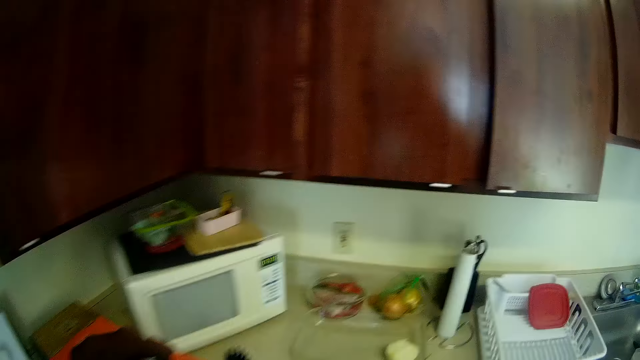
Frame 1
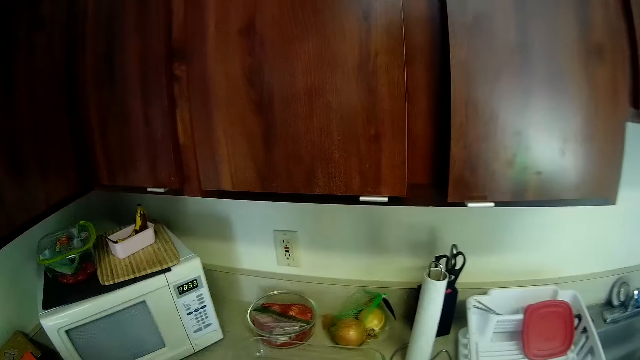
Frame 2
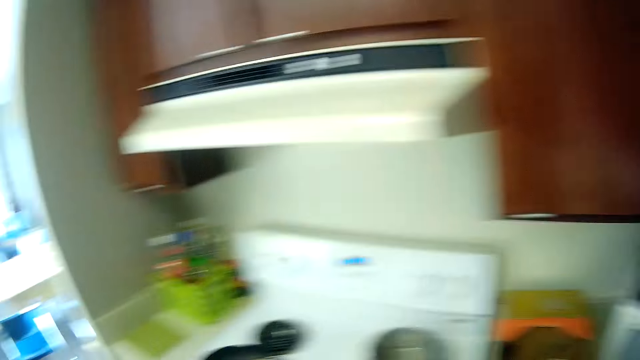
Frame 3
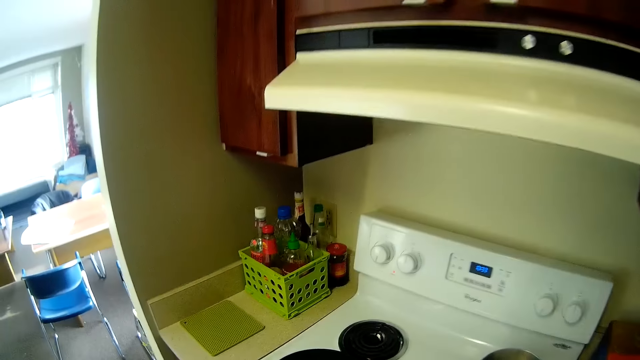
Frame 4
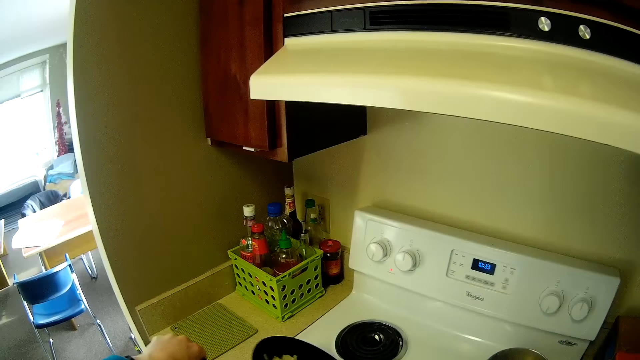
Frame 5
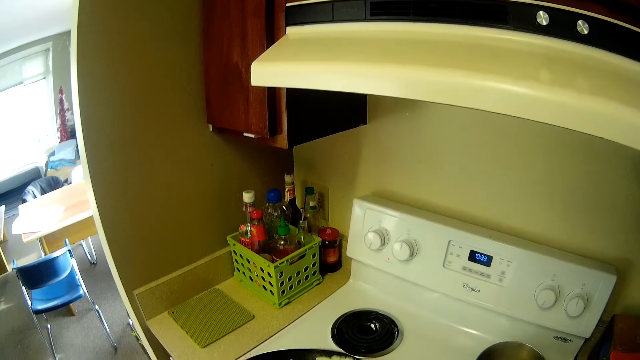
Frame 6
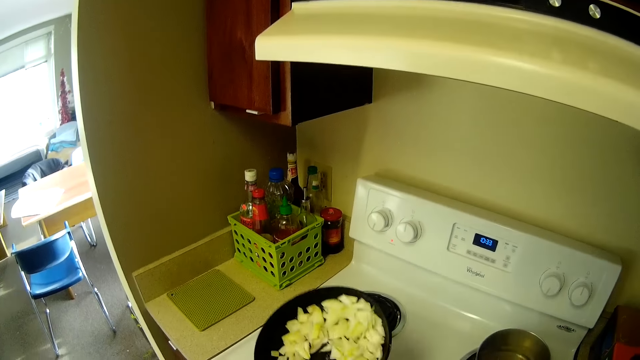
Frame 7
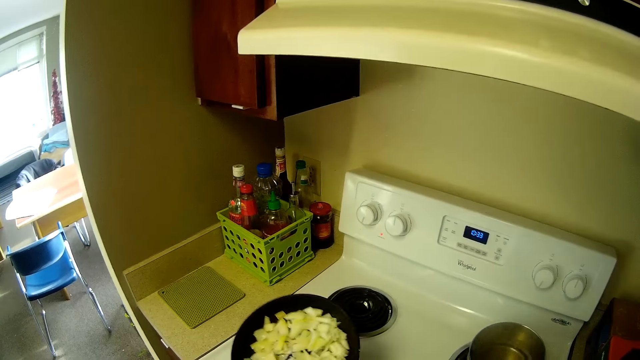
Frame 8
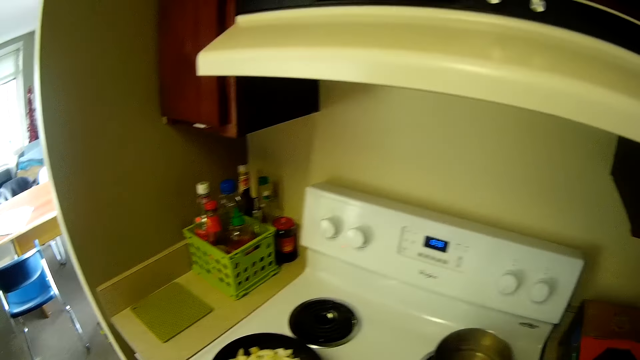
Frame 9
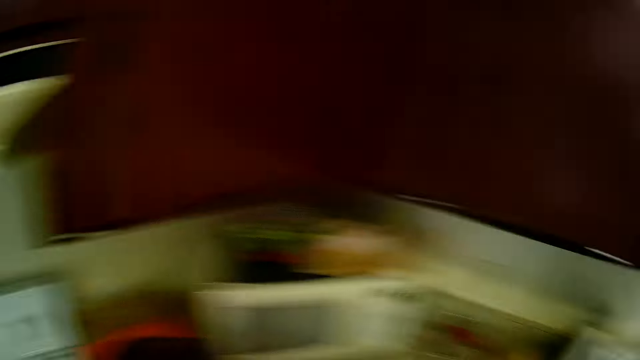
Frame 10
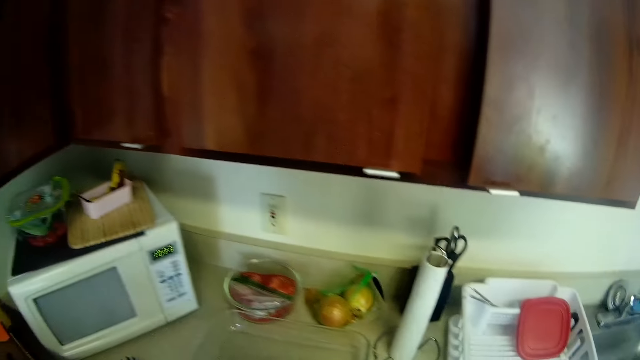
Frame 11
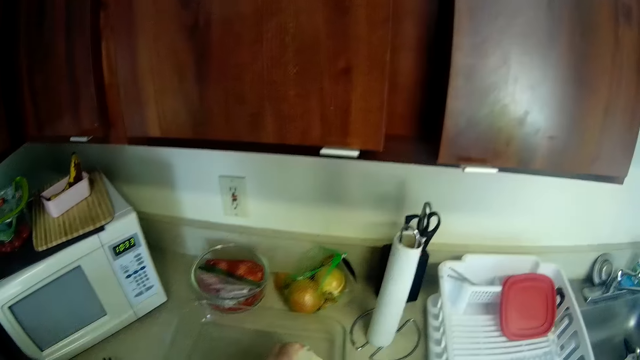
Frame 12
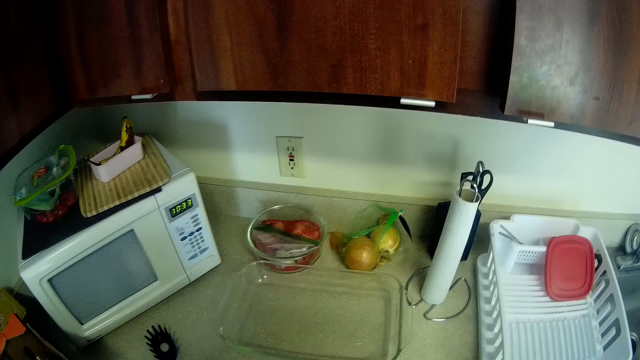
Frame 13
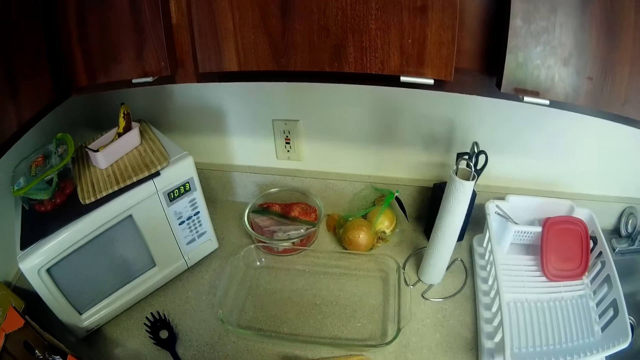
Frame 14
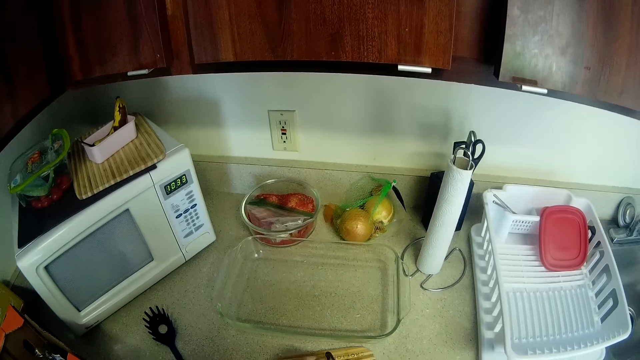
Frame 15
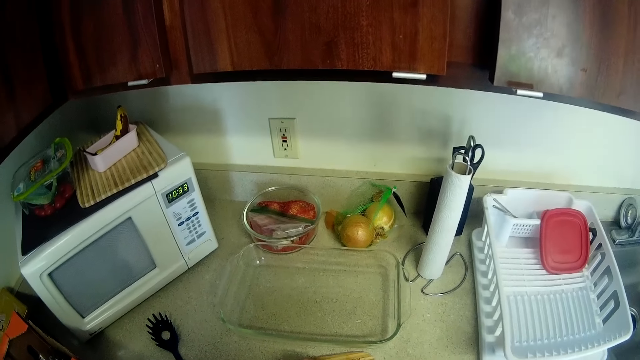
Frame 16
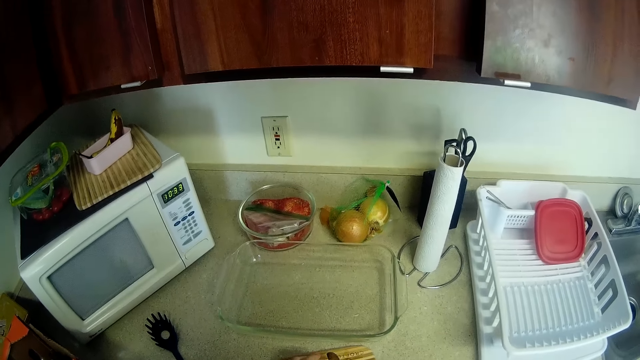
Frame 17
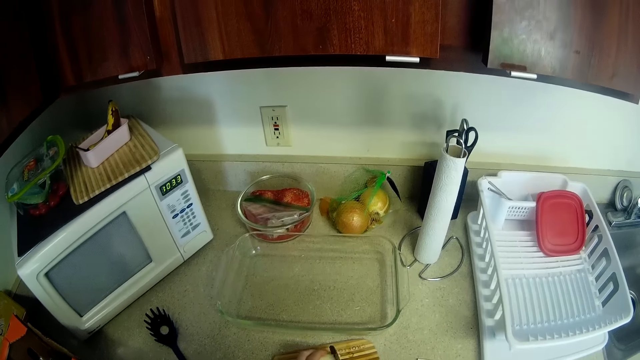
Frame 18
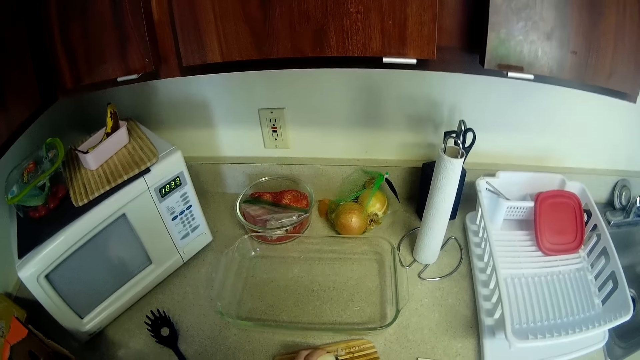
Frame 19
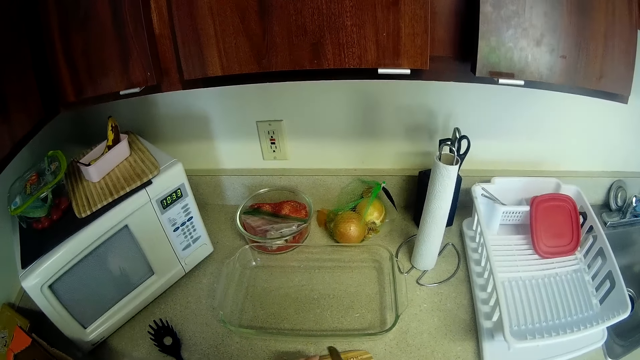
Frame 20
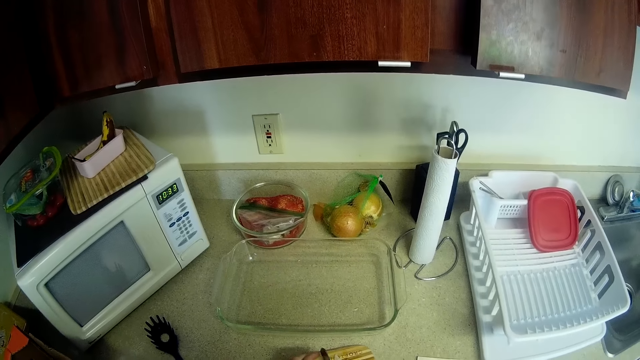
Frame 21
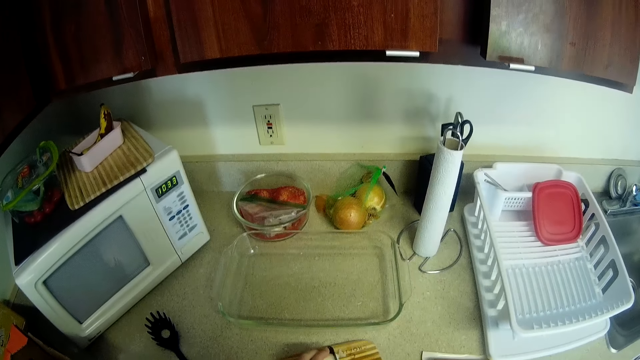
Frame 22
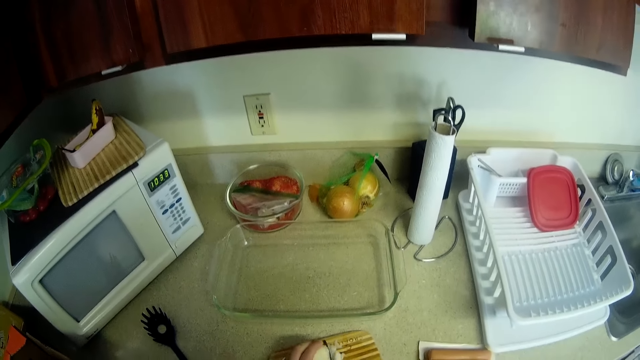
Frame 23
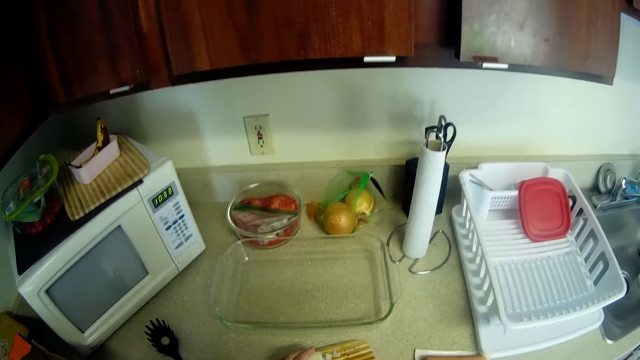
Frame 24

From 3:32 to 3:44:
The camera wearer turns to her left. She flips the frying pan. She turns to her right. She takes the onion in the glass tray. She chops the onion on a chopping board.

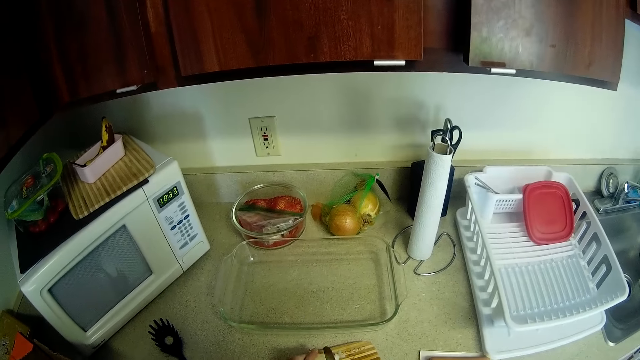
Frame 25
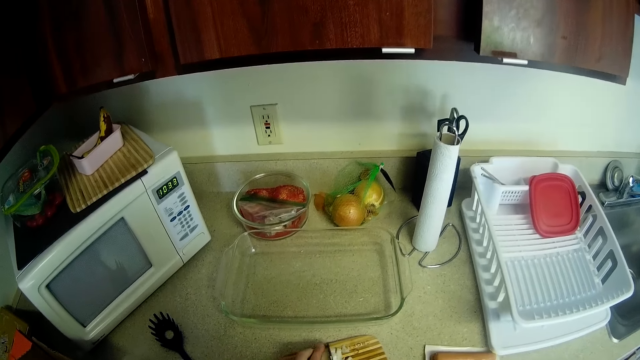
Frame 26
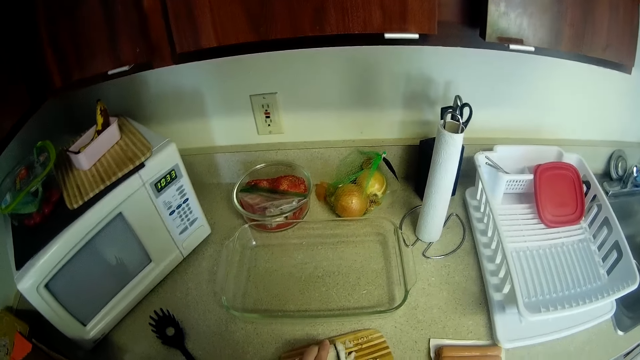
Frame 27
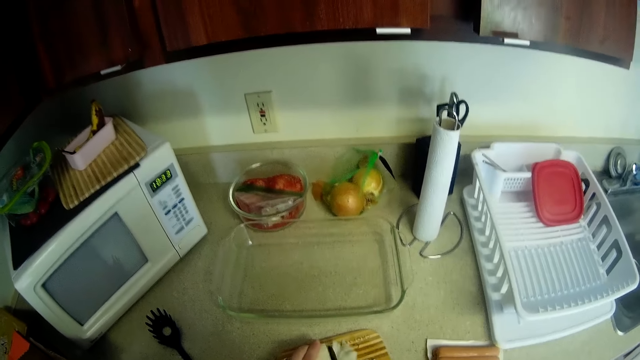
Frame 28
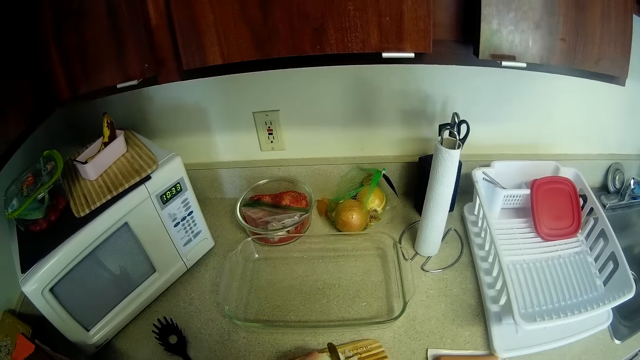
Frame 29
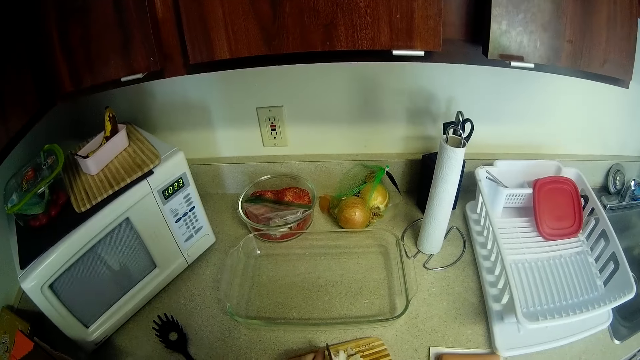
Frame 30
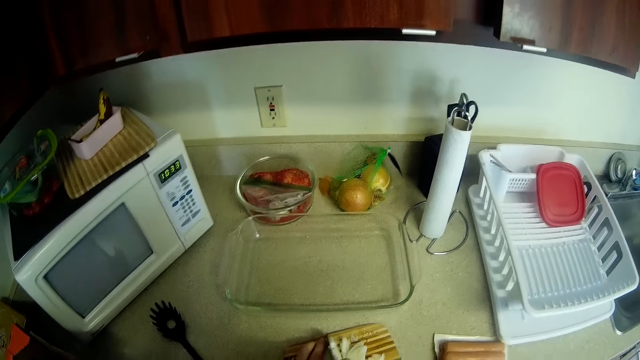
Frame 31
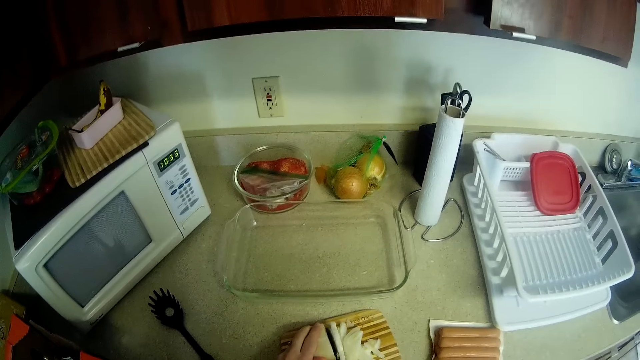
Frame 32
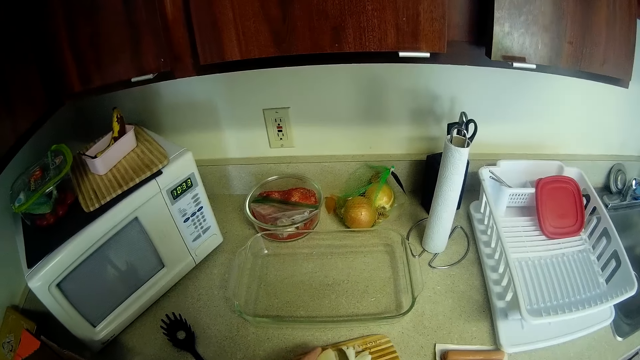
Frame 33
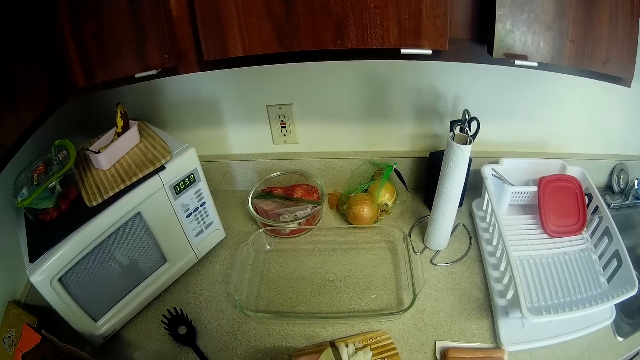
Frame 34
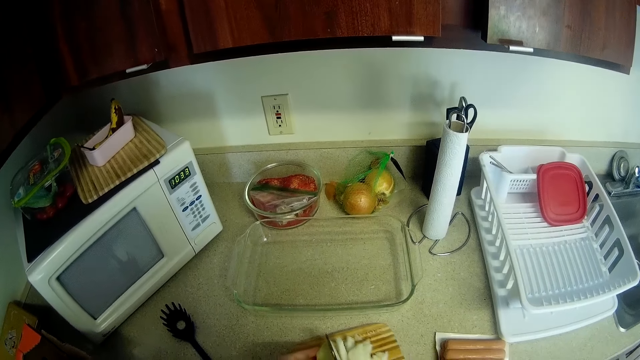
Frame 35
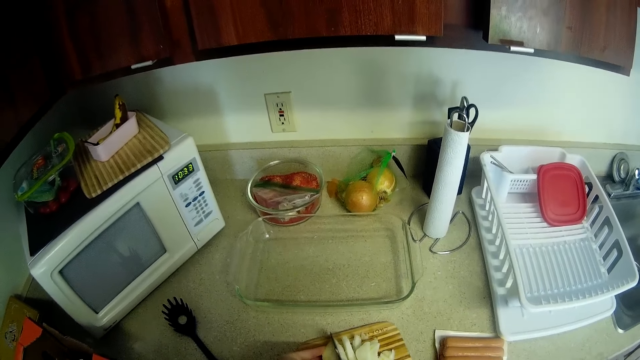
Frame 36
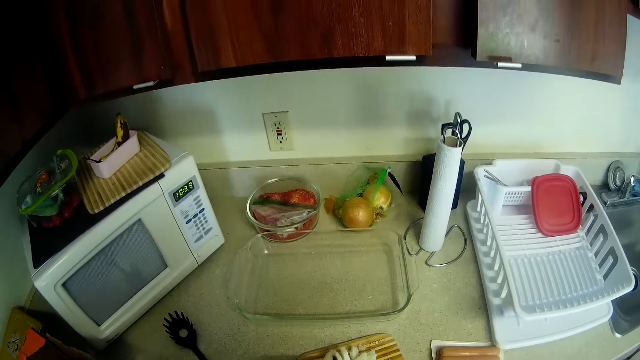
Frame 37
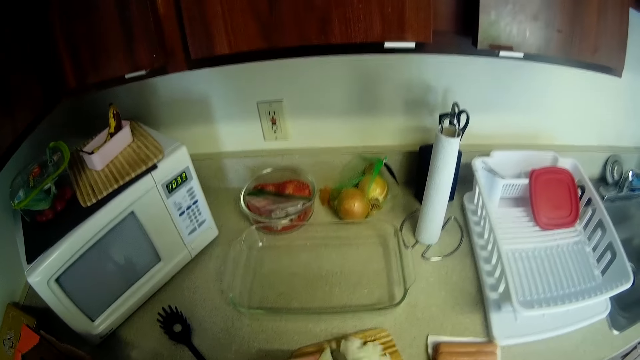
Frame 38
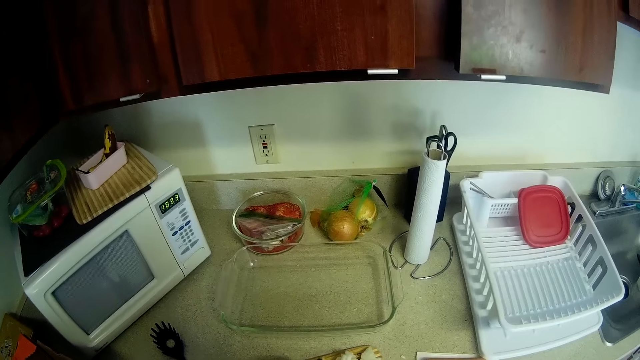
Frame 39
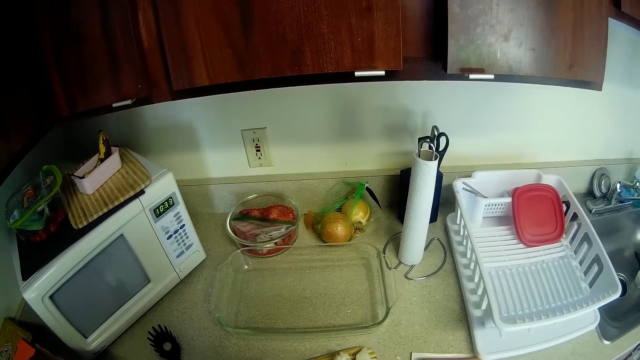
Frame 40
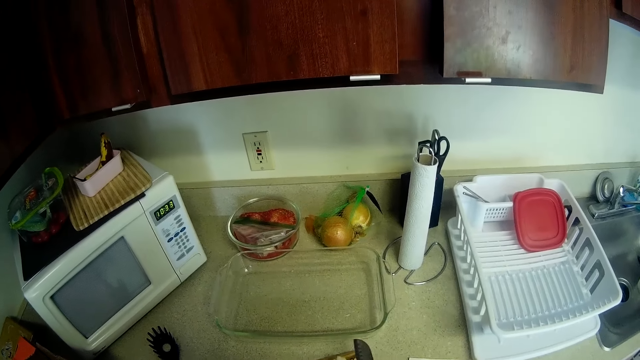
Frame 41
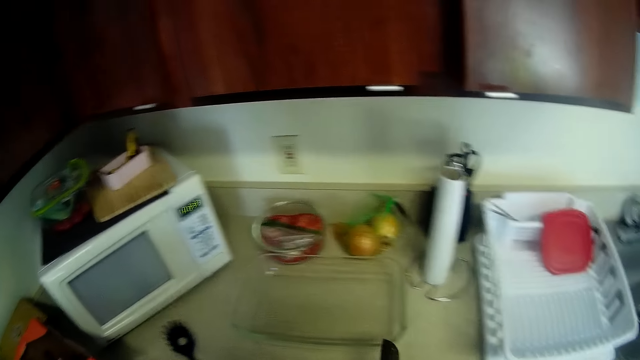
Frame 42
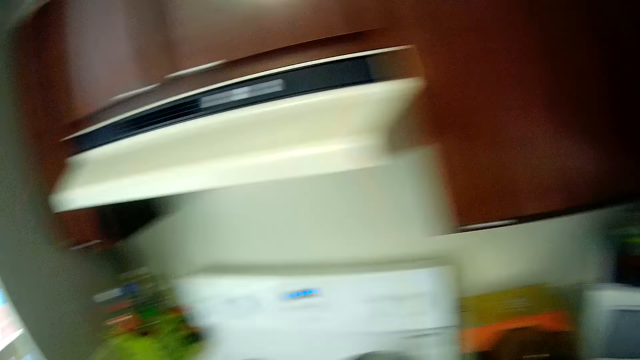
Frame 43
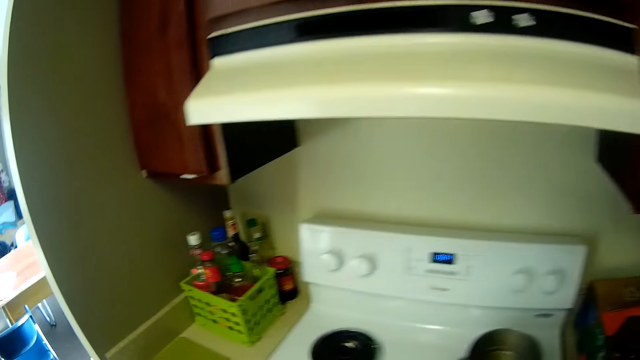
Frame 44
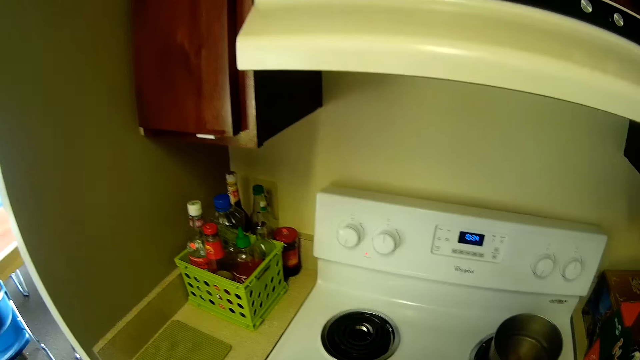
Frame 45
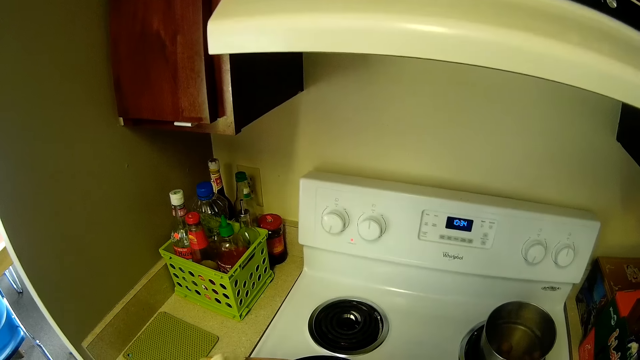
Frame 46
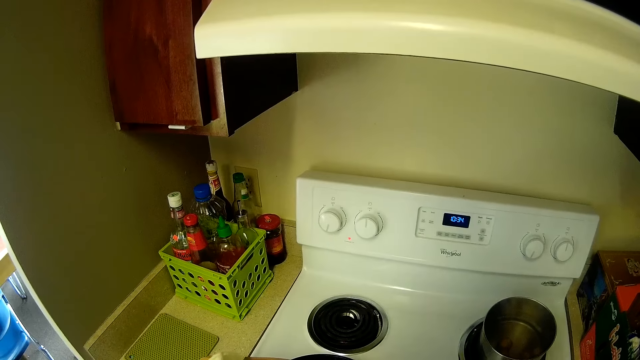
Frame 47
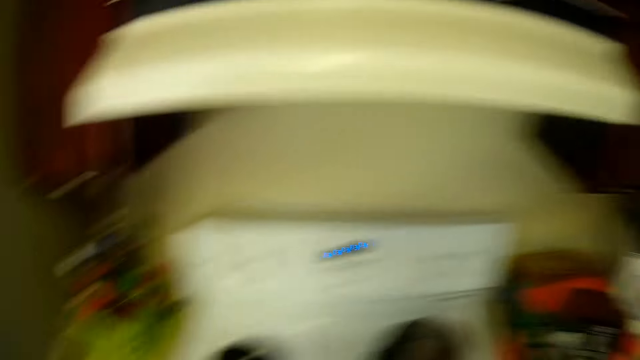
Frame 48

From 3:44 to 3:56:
The camera wearer turns to her left. She pours the onions using the knife into the pan on the cooker.
